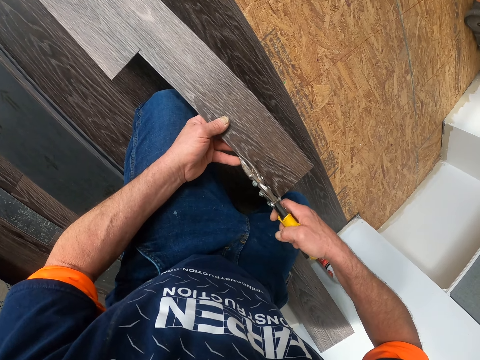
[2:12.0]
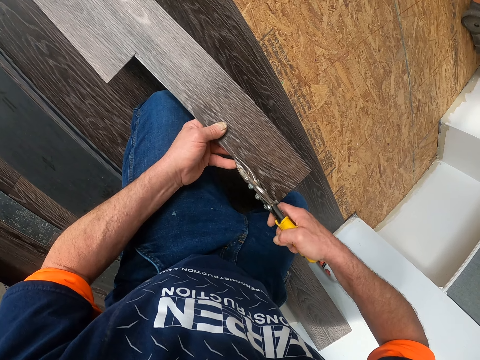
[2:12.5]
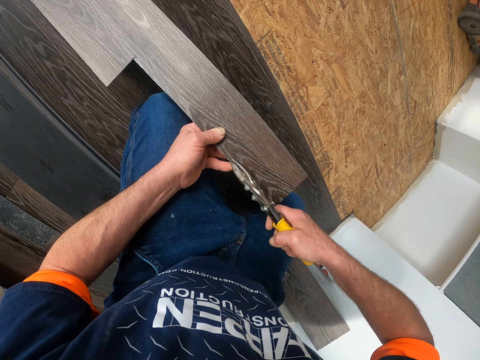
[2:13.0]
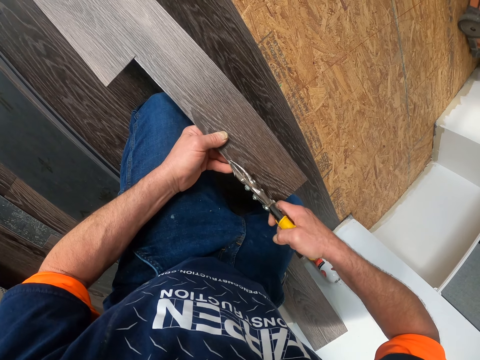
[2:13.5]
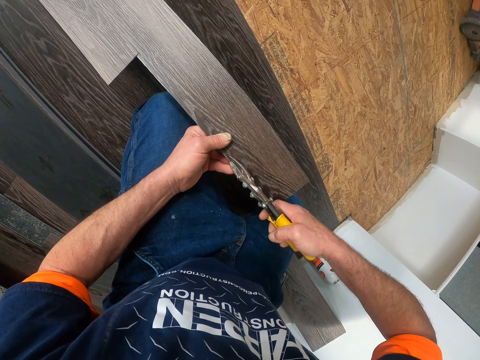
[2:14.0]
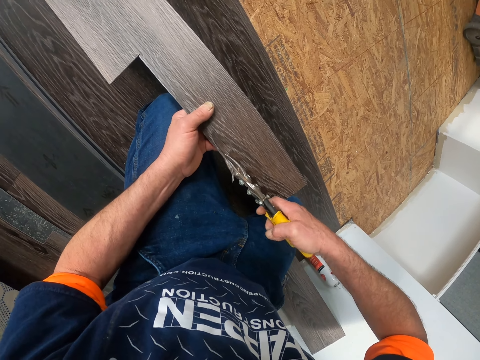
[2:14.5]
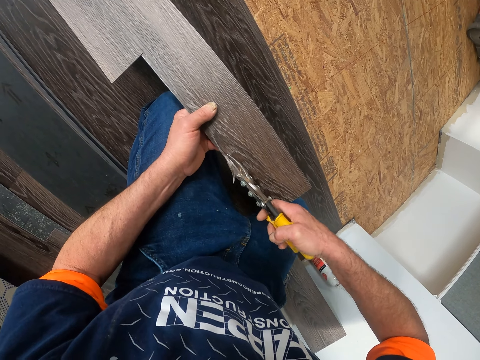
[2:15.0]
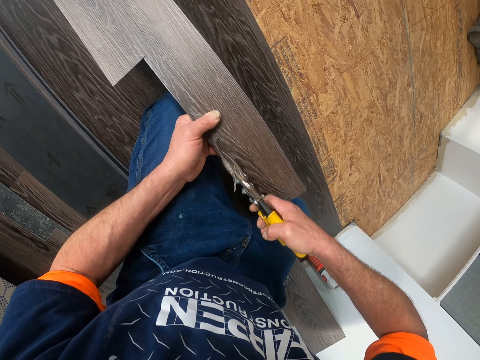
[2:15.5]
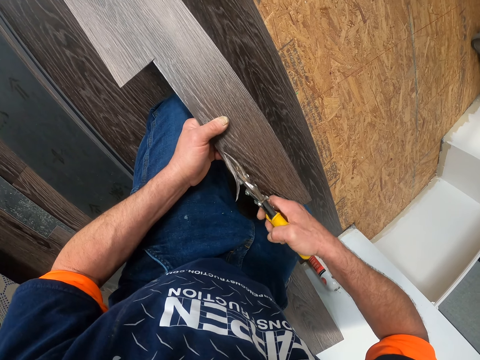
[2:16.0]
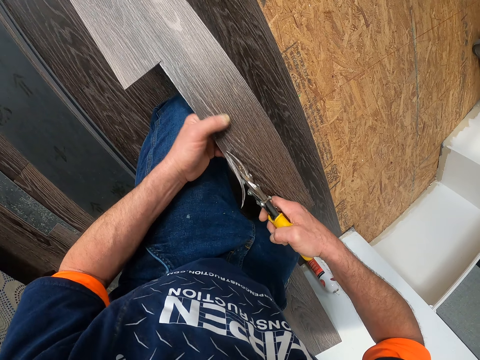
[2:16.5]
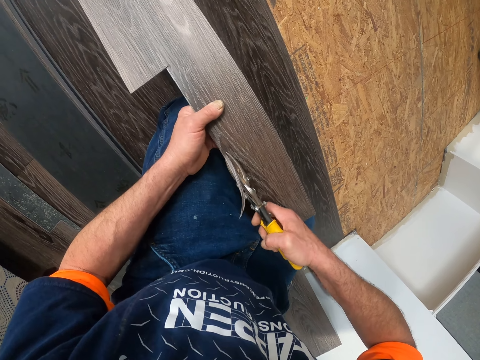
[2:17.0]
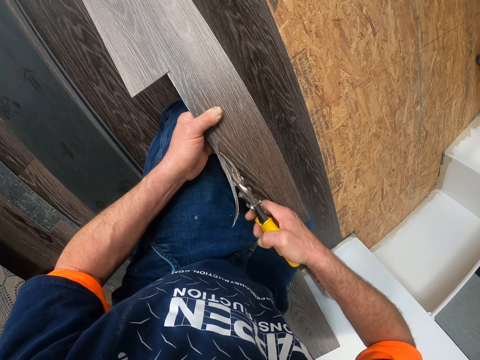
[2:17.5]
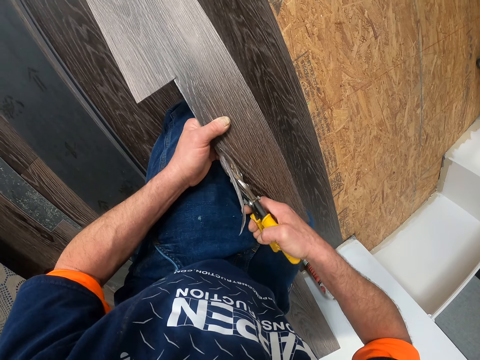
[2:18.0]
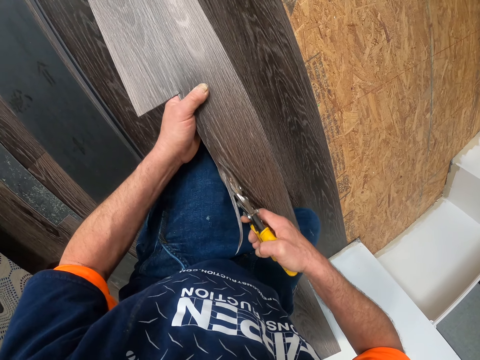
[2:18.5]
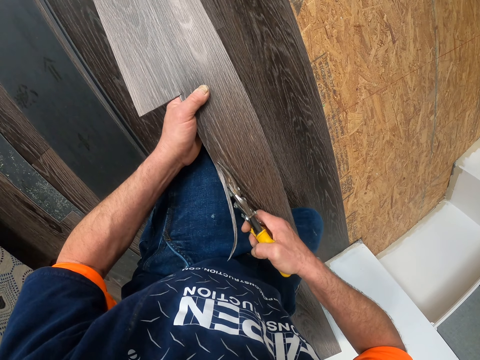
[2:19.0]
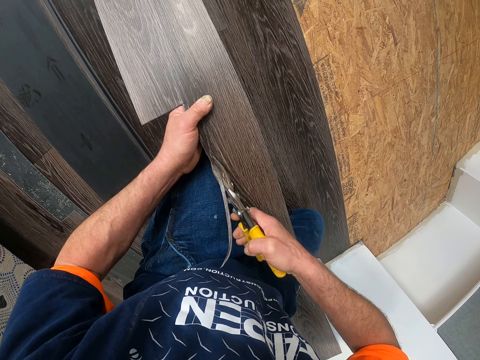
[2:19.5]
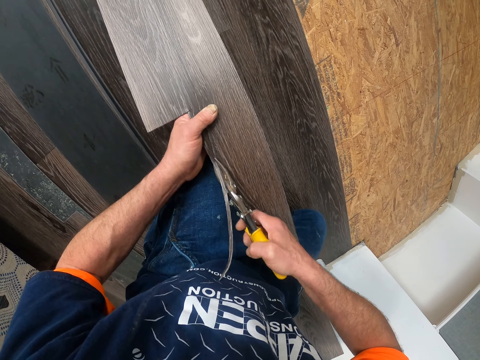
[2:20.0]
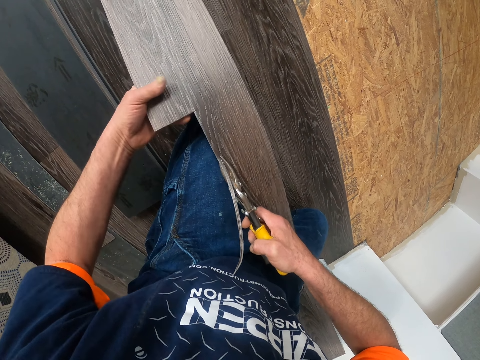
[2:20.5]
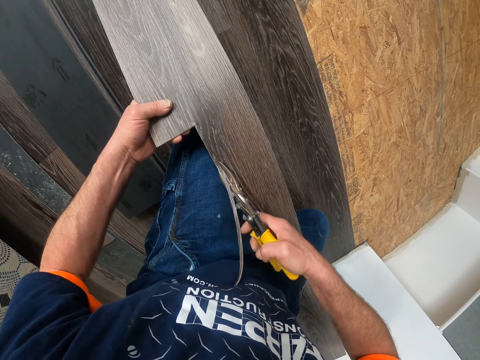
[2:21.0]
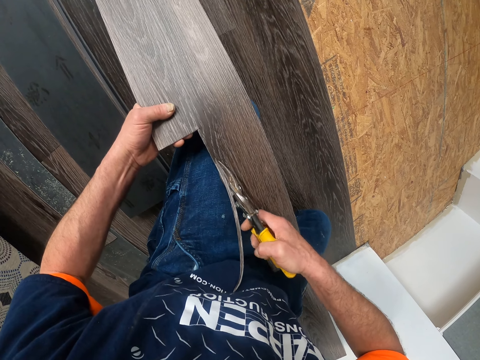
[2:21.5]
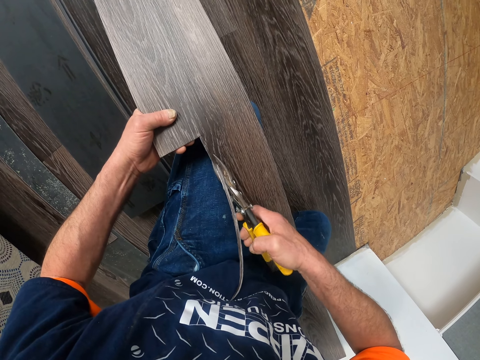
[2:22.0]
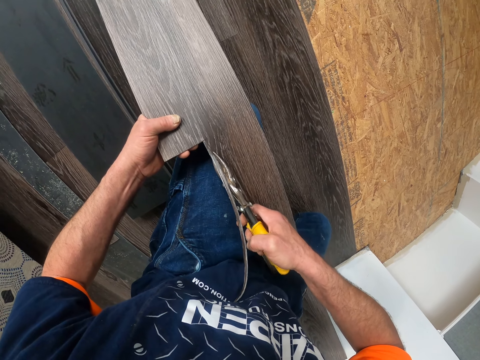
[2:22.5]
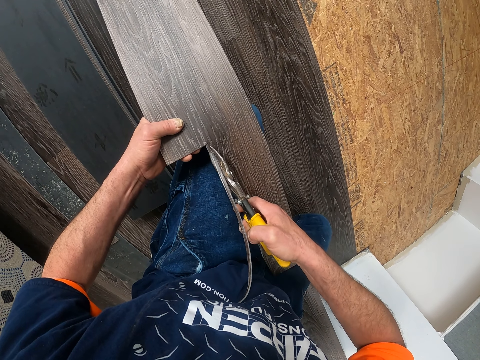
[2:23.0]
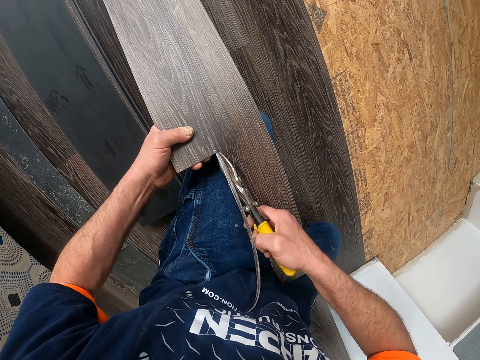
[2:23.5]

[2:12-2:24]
The camera wearer cuts the plywood.

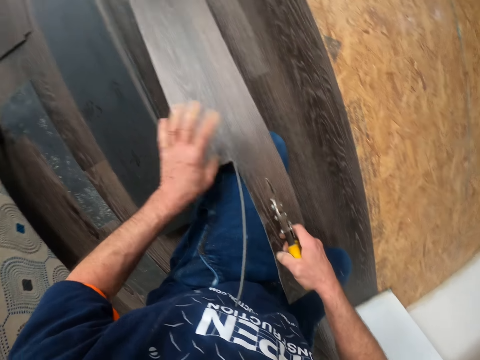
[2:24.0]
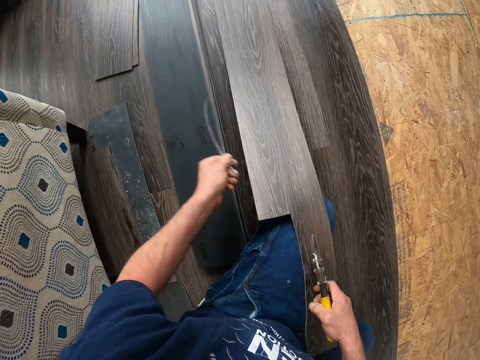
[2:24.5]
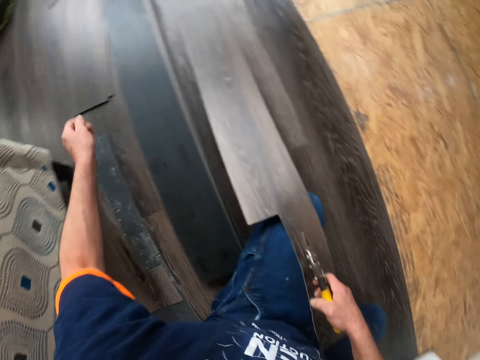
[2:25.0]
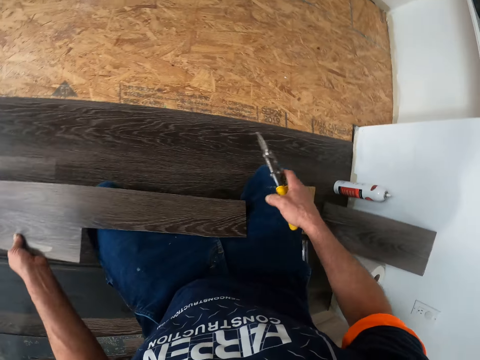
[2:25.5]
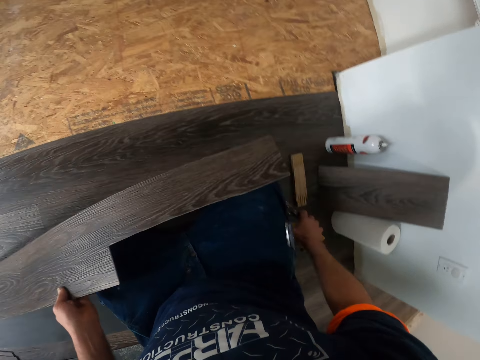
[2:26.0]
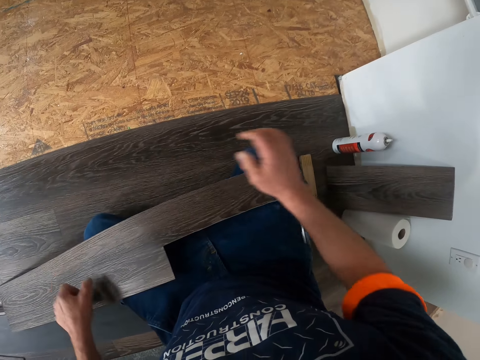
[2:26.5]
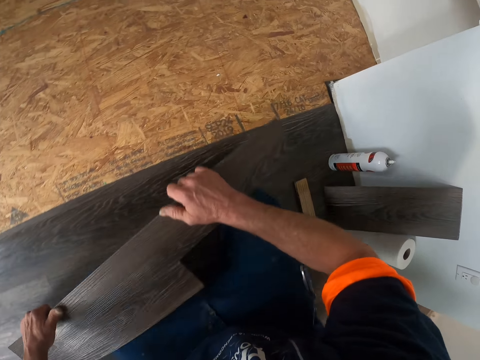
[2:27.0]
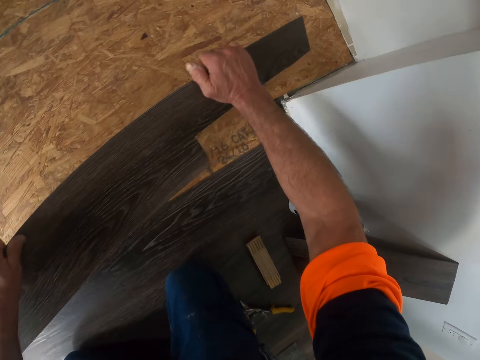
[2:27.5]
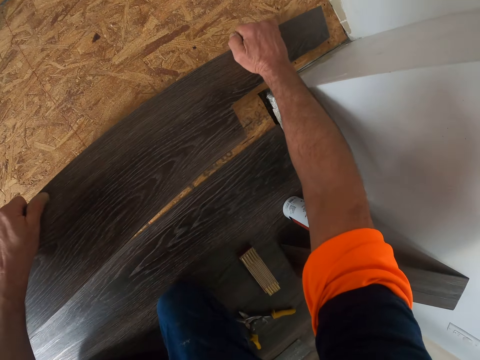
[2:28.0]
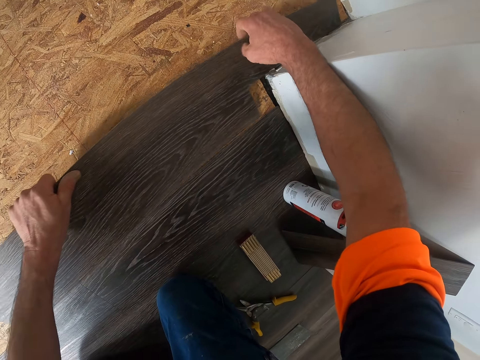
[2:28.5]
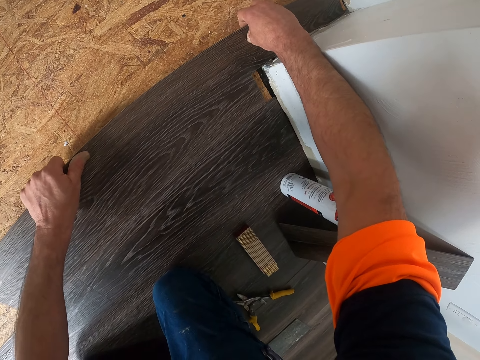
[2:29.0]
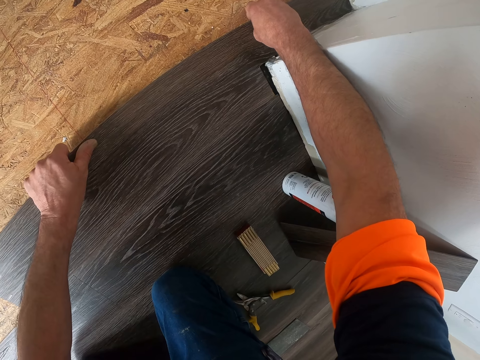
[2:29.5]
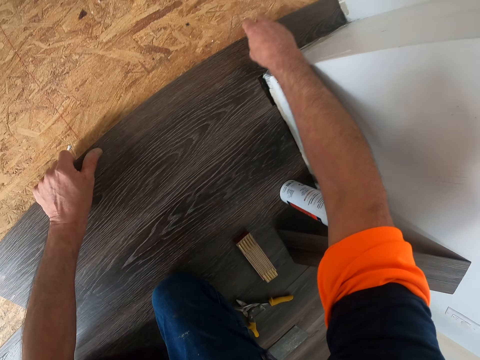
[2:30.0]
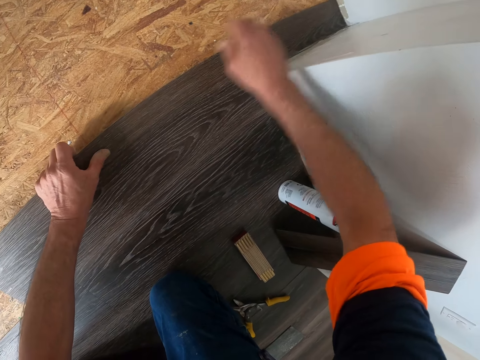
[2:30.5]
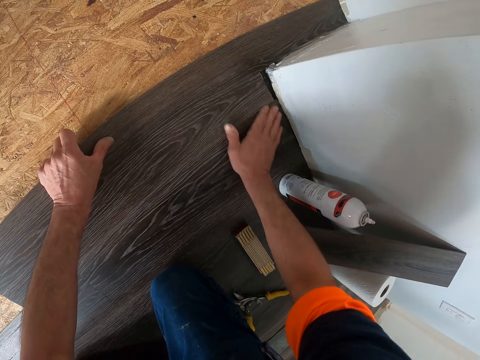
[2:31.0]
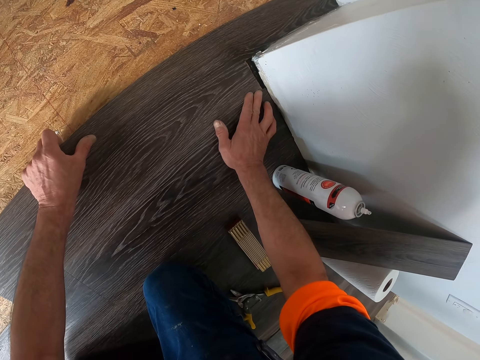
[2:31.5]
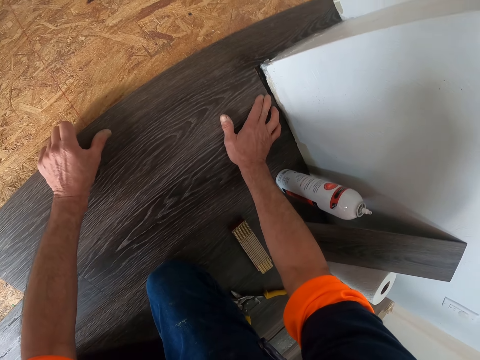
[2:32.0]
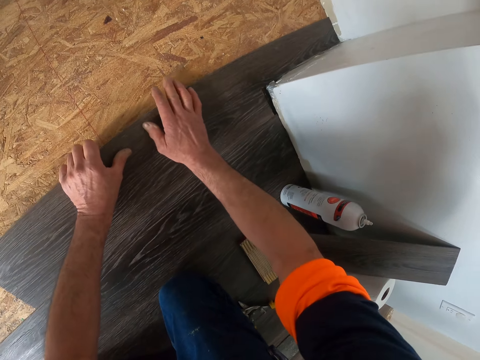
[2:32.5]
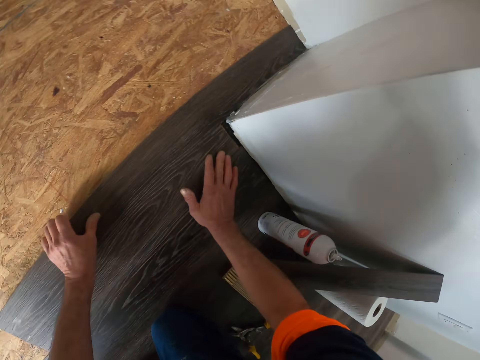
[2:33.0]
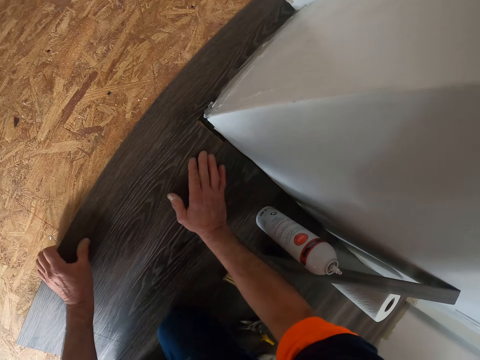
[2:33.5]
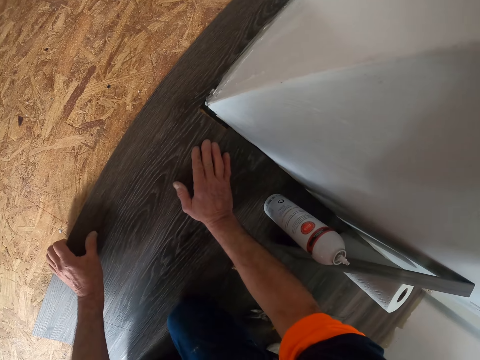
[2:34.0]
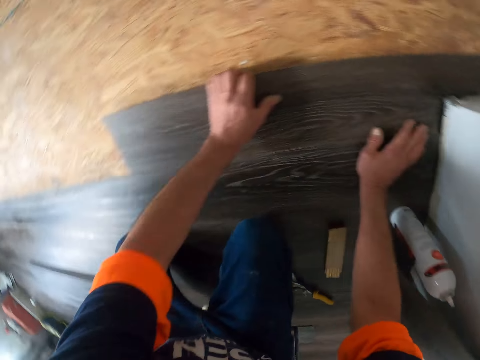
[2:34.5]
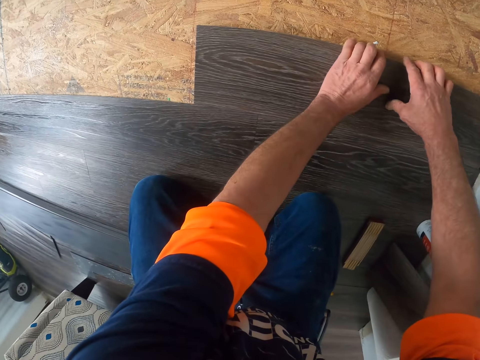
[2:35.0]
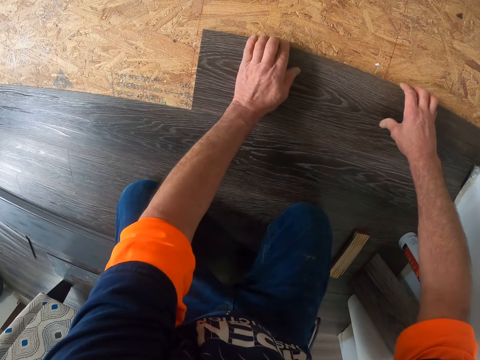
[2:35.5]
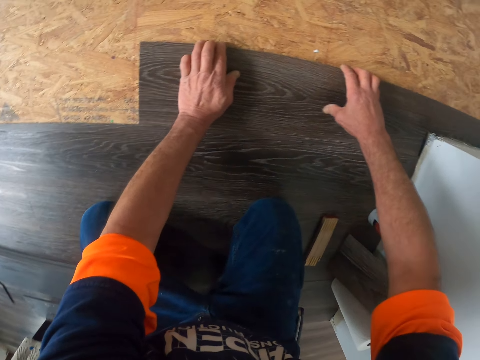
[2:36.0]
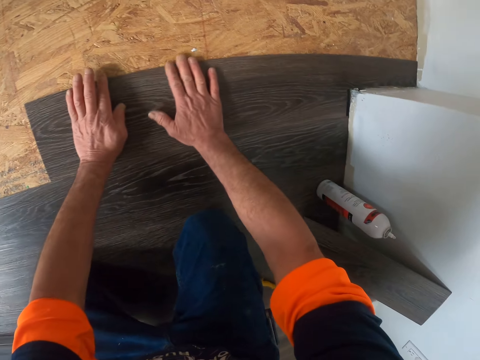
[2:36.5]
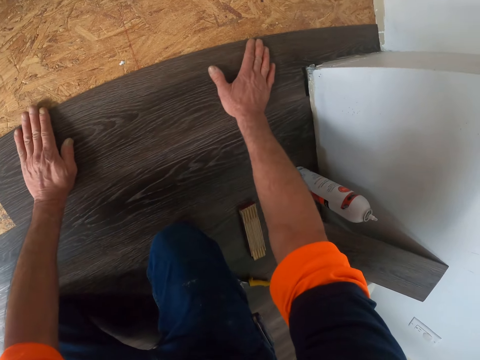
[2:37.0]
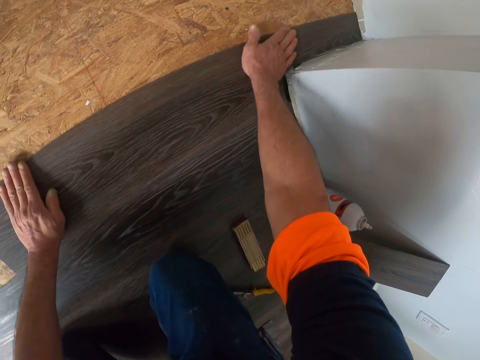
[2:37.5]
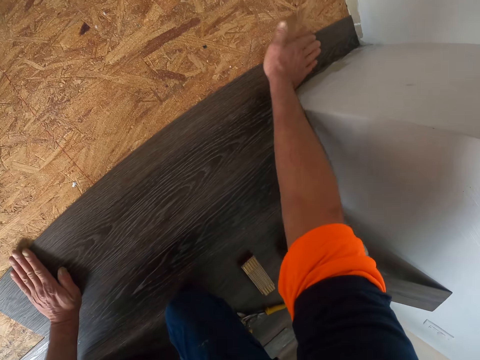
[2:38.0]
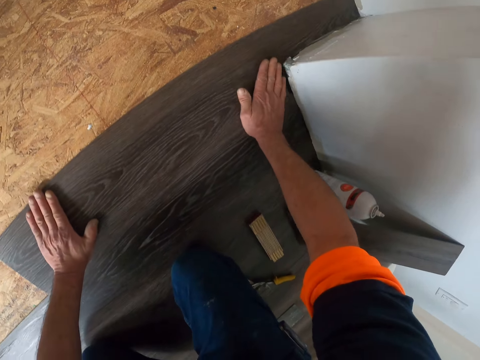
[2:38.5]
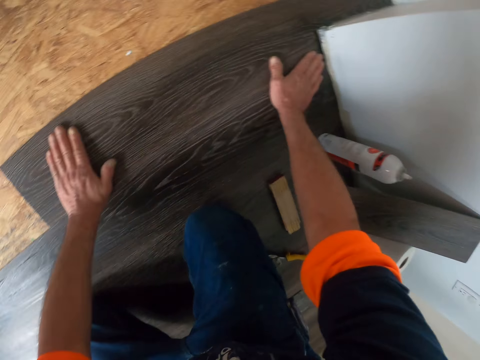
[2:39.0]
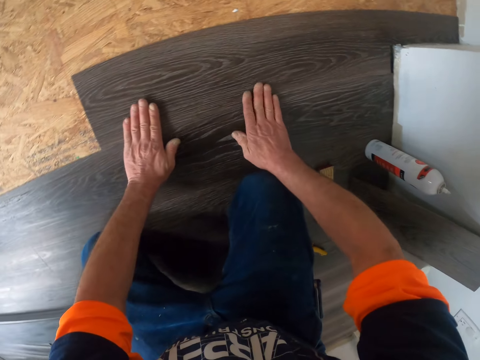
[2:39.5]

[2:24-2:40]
The camera wearer removes a piece of the vinyl tile and throws the piece of vinyl tile on the floor. They hold the vinyl tile. They put the vinyl tile on the lap. They hold the vinyl tile. They are putting the vinyl tile on the floor. They are pressing the vinyl tile.
